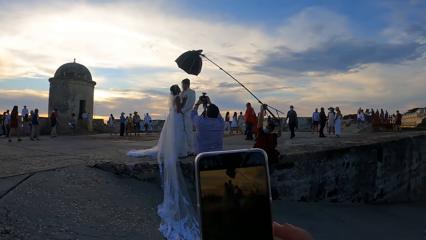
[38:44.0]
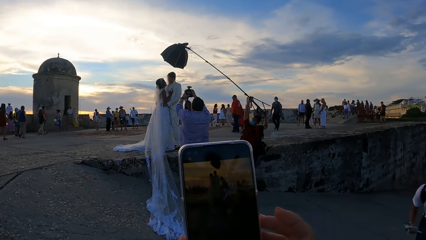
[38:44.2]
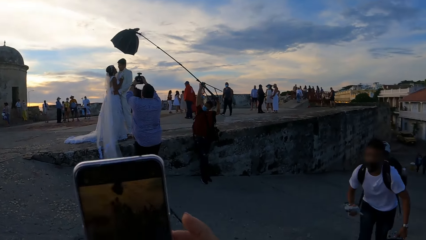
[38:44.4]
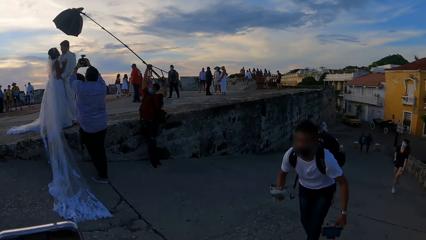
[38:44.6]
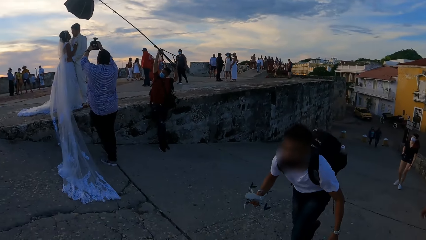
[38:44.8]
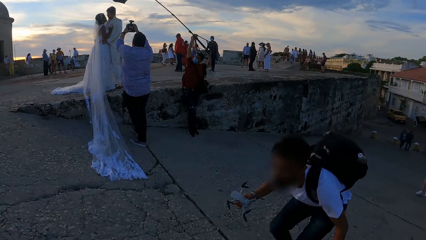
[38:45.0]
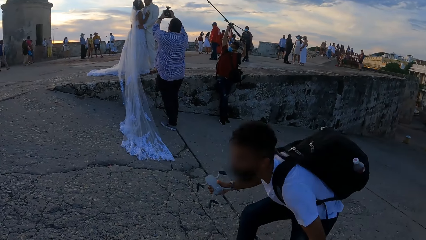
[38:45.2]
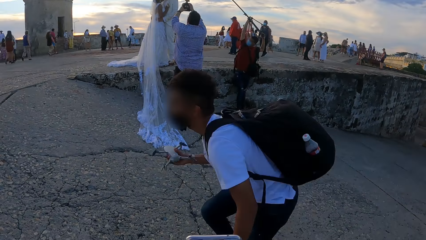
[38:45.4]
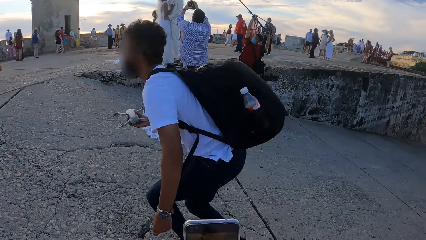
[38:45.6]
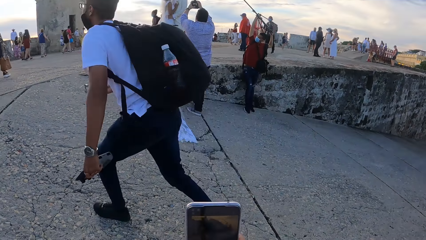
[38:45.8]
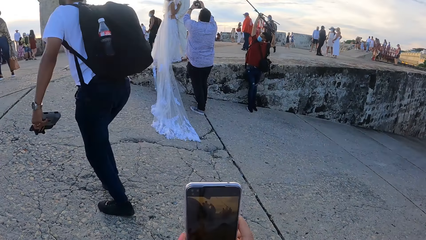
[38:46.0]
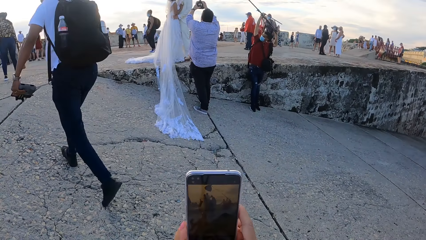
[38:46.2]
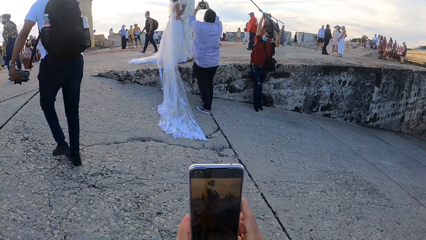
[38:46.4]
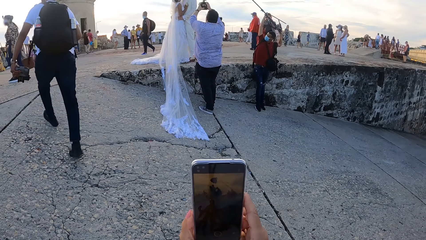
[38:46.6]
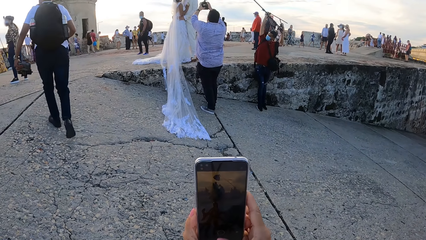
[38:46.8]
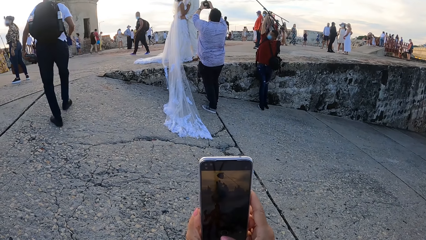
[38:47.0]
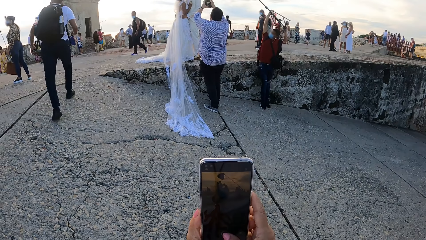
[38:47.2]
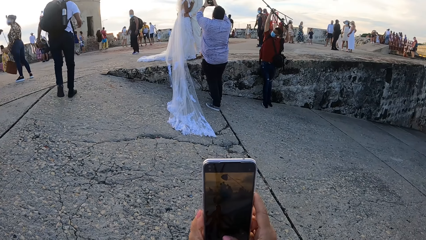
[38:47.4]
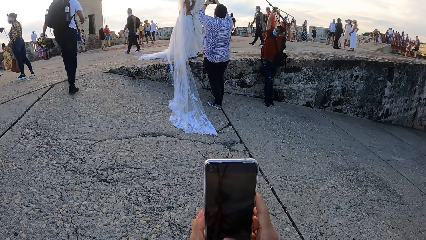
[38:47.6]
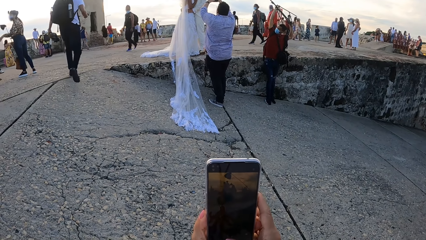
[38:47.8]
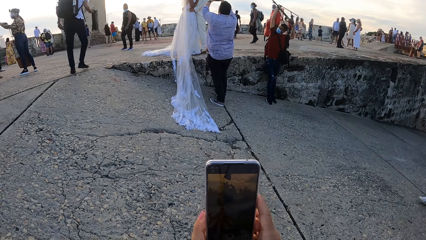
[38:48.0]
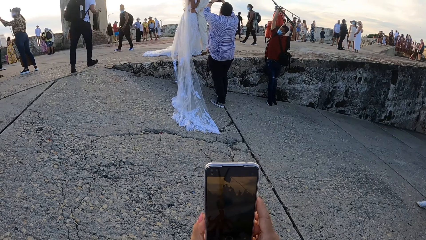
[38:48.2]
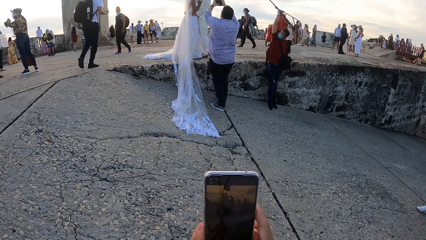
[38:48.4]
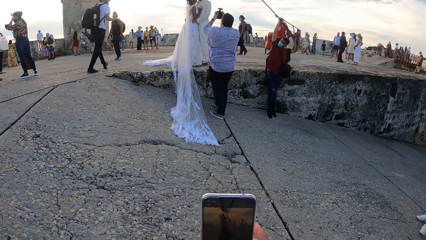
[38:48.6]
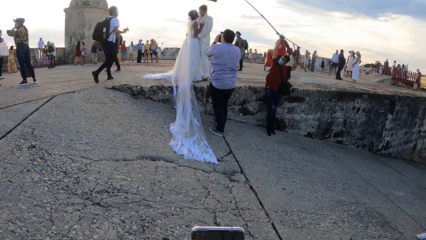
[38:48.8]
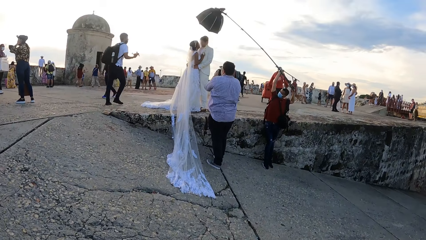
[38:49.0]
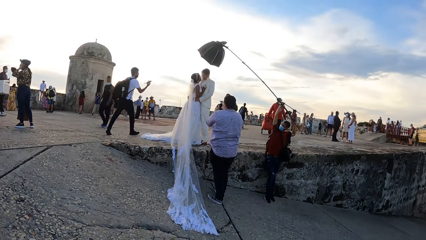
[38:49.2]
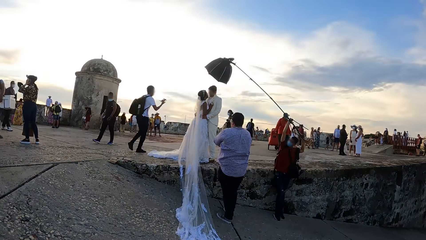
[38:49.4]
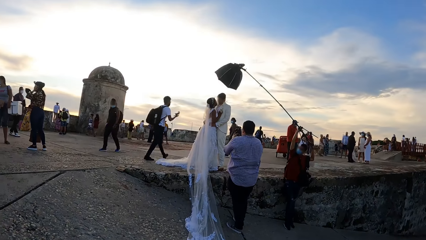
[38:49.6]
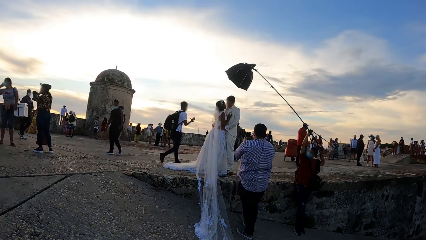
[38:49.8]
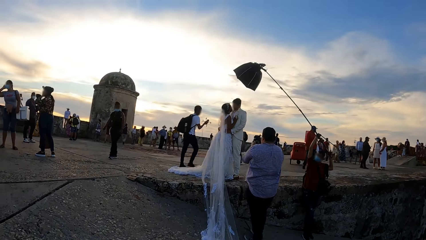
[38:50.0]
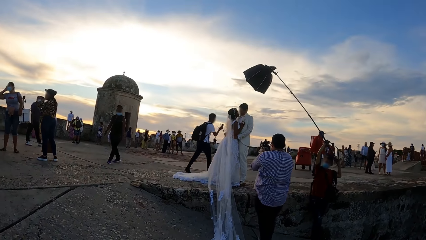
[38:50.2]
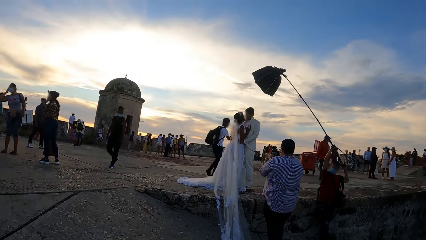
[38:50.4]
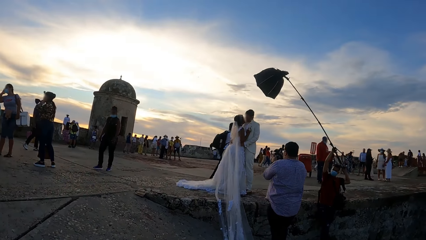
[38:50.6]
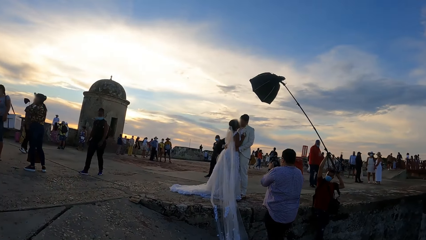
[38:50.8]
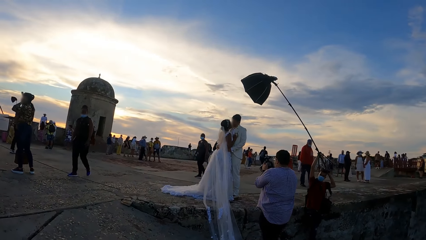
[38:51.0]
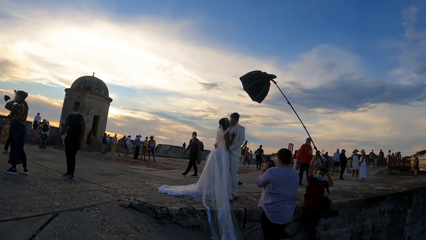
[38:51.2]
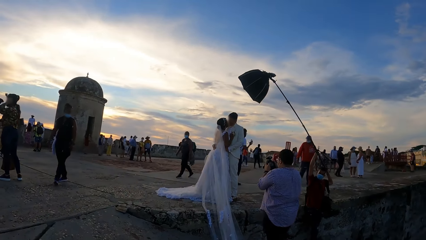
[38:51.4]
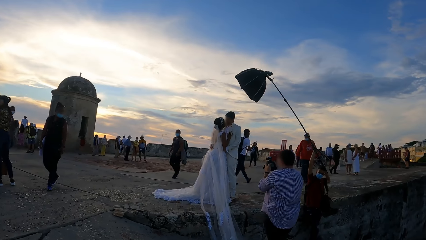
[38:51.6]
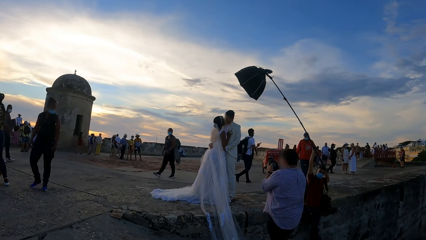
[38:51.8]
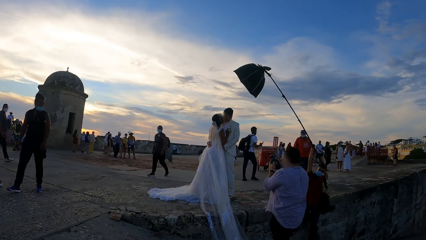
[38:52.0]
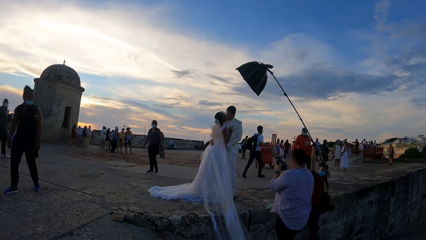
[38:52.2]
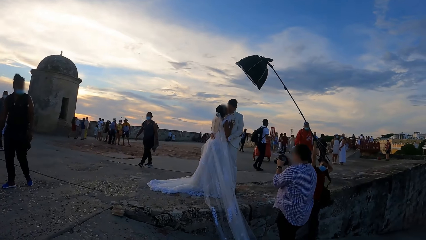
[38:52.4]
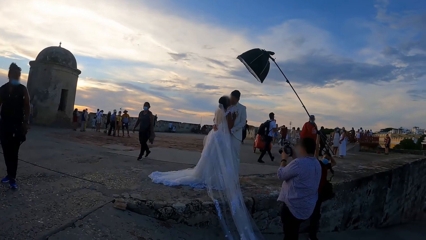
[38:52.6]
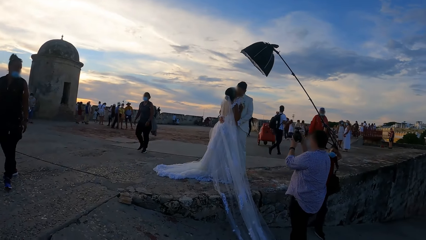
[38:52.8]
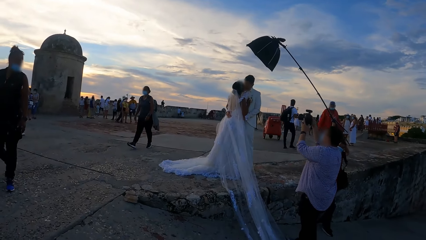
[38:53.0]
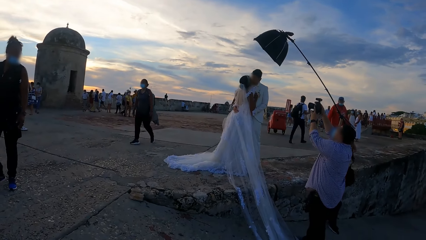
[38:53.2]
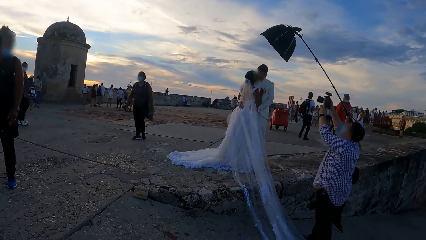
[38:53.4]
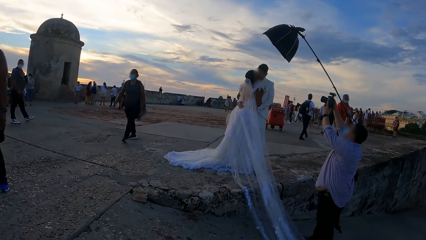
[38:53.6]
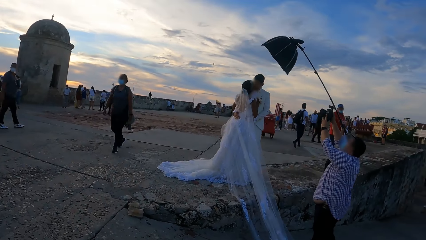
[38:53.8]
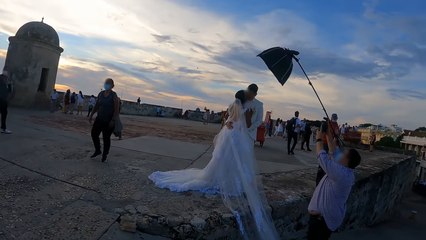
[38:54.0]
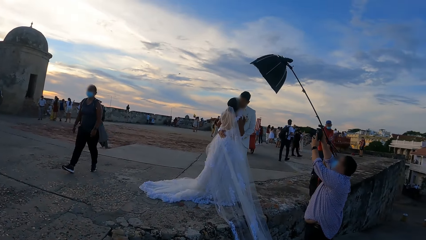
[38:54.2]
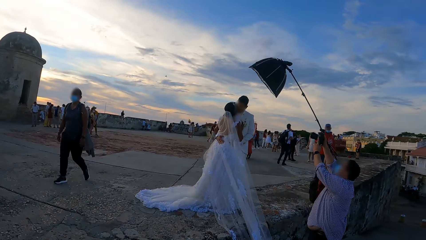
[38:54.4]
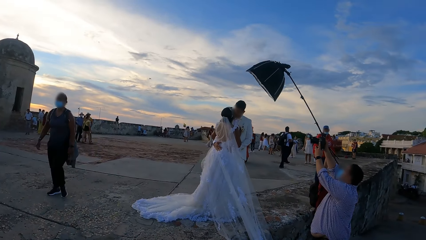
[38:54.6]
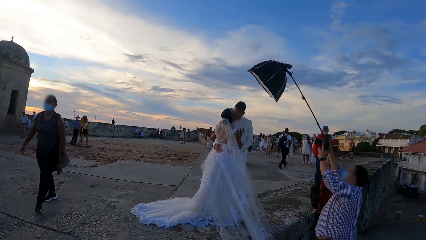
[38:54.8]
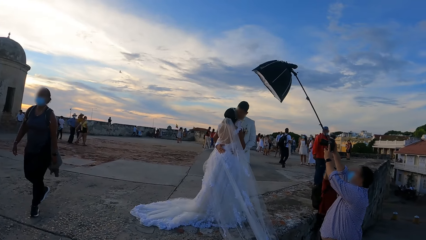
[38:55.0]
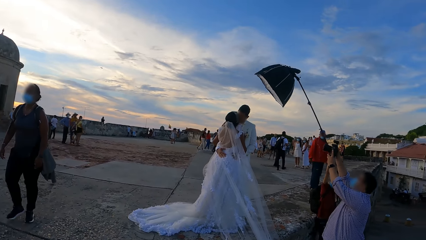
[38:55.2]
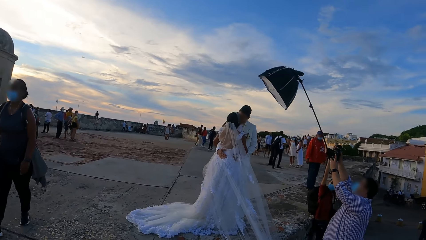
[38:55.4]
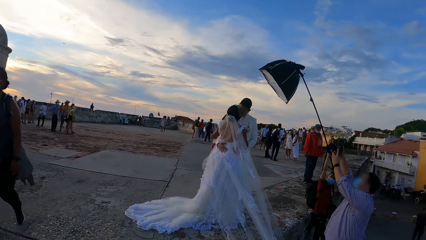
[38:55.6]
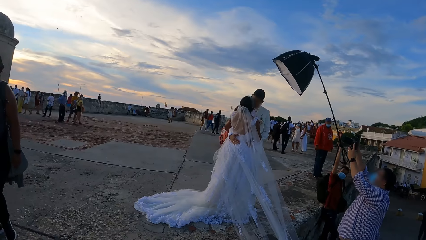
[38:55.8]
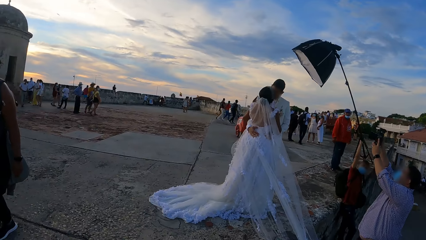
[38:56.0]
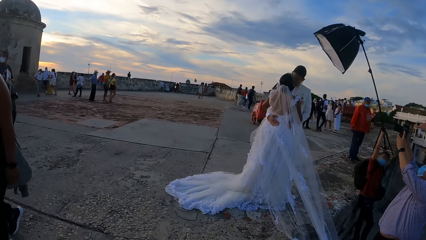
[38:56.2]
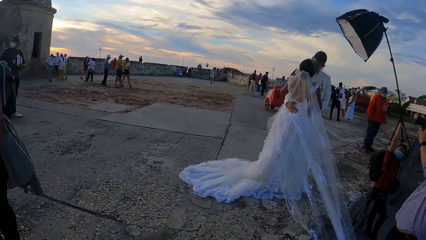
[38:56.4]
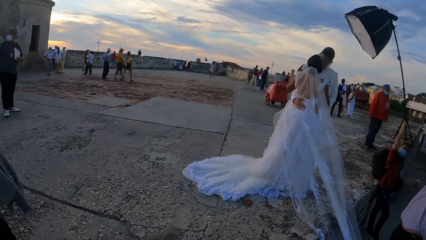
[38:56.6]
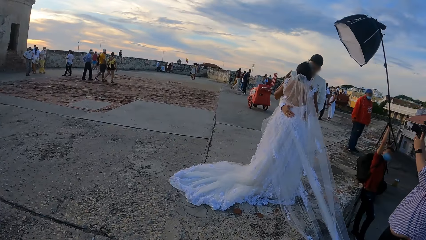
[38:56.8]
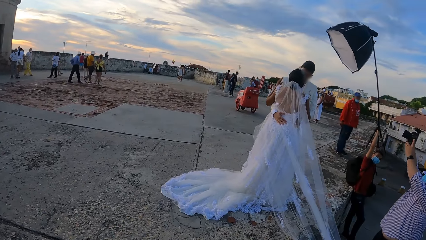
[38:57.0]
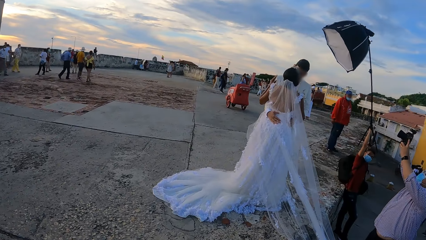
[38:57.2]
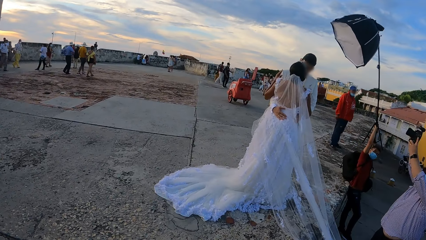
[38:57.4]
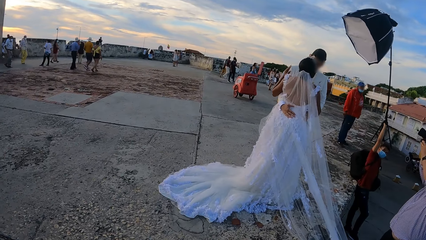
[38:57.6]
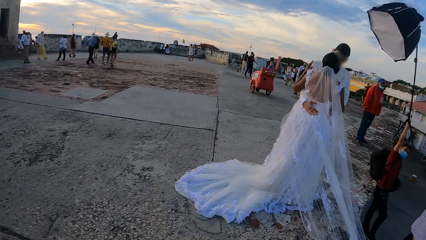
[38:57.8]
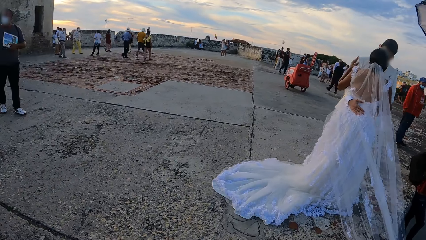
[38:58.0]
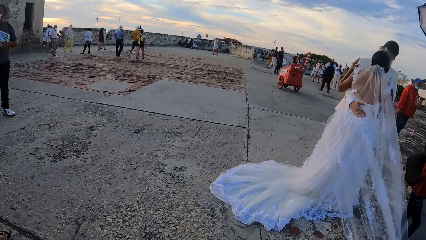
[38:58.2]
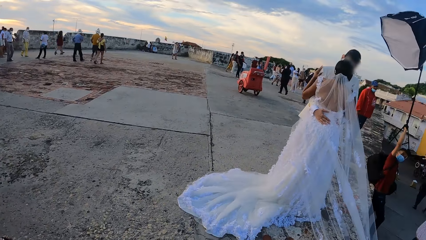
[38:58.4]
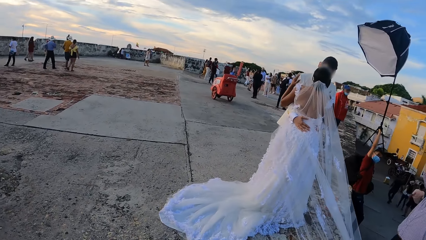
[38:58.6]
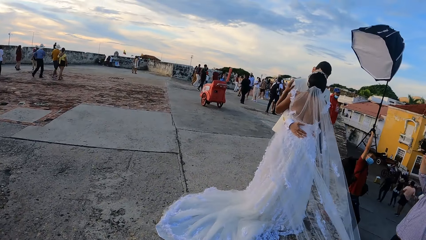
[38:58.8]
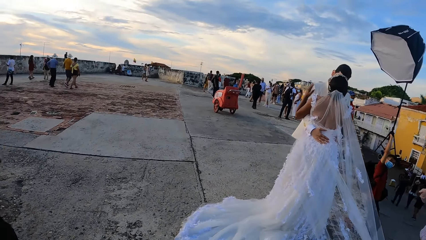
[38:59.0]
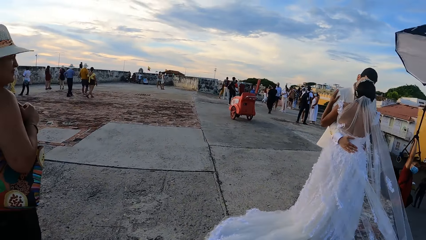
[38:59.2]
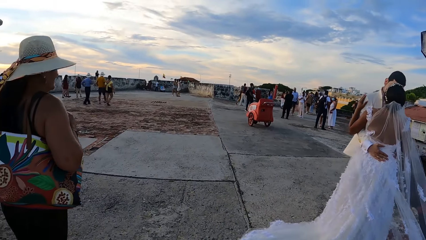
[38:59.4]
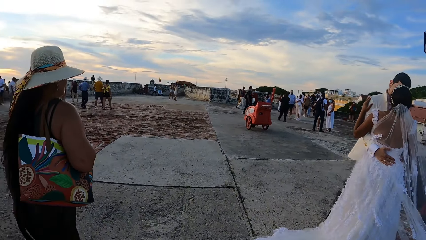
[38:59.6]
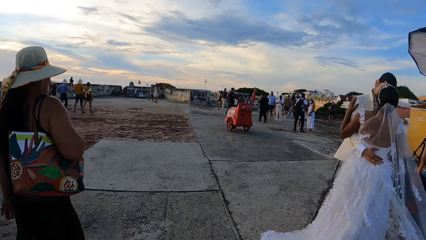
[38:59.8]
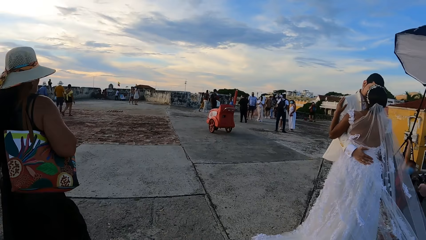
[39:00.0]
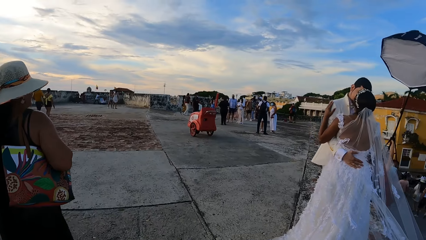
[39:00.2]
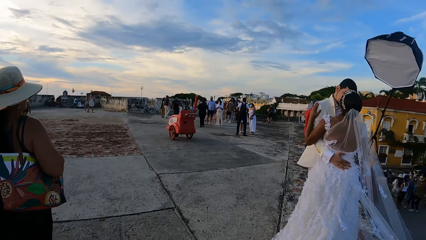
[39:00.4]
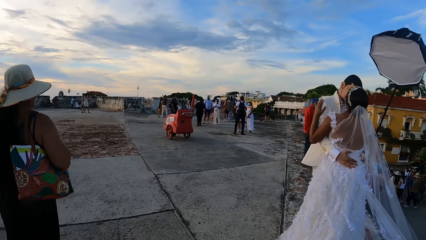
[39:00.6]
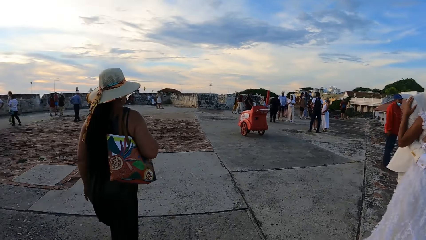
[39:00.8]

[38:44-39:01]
The camera wearer looks around. They lift the phone, operate the phone, and move the phone. They walk around. They look around. They stare at the grooms.
